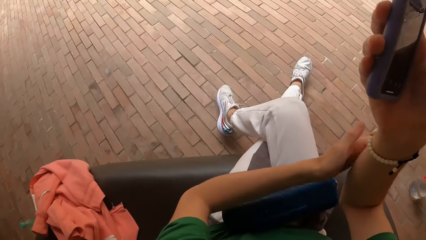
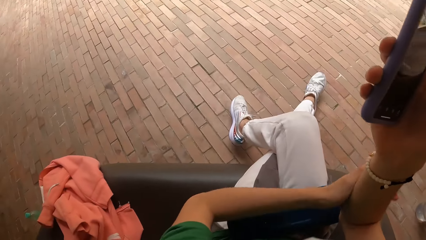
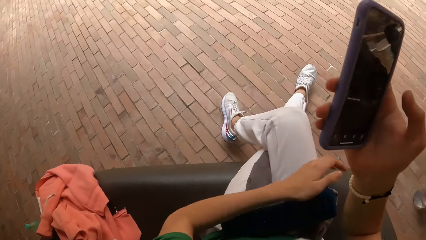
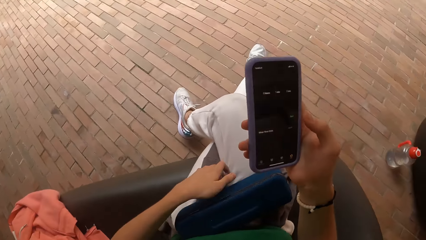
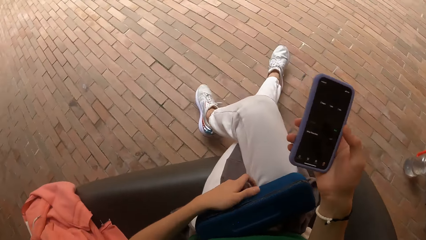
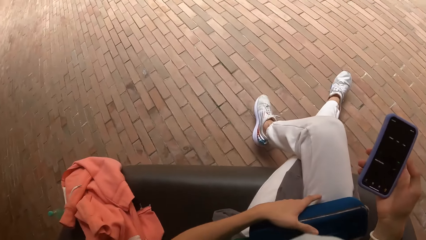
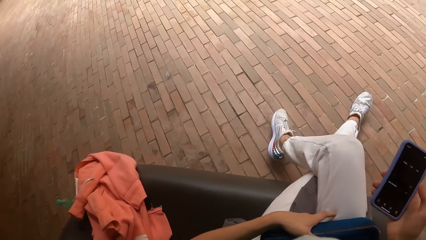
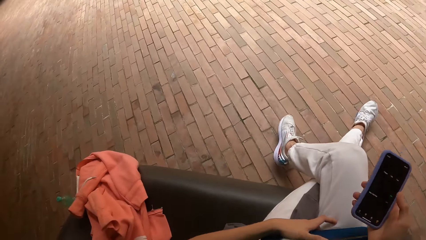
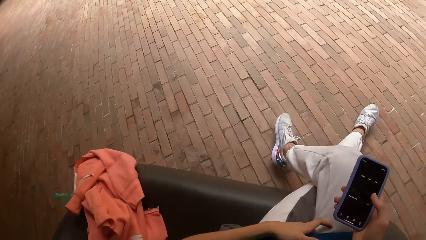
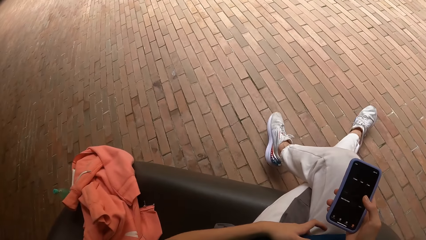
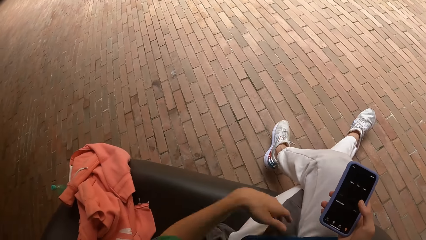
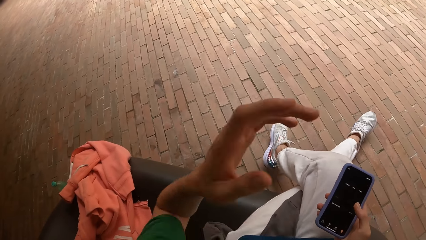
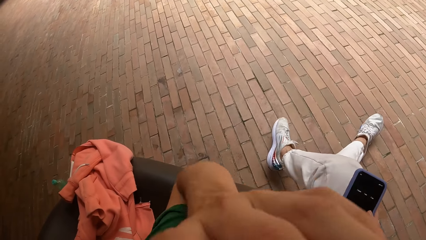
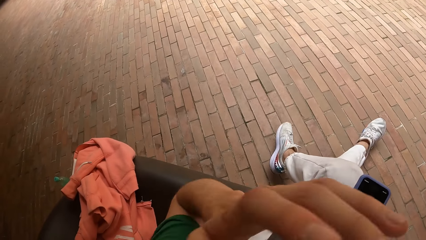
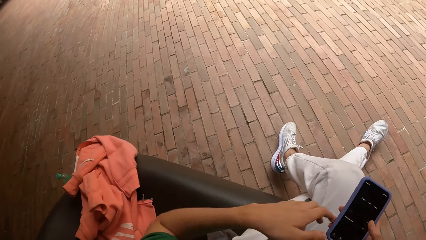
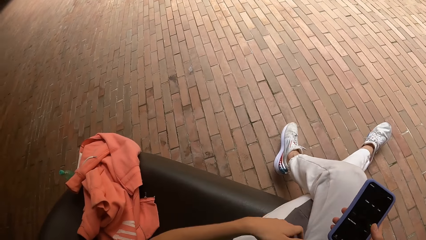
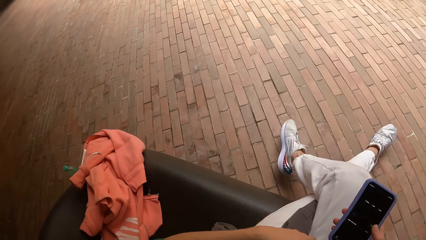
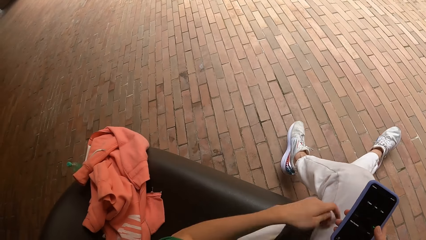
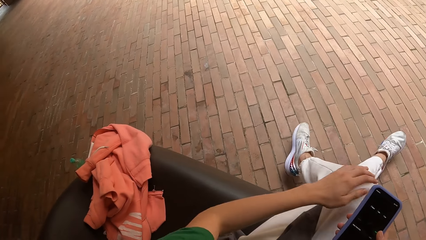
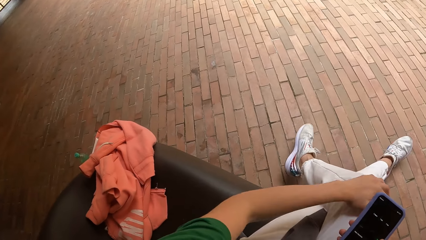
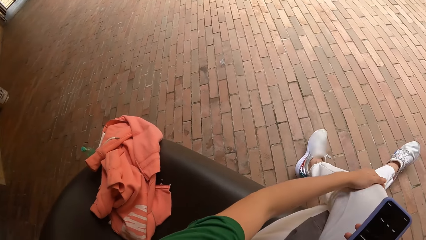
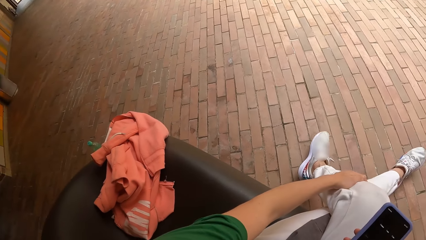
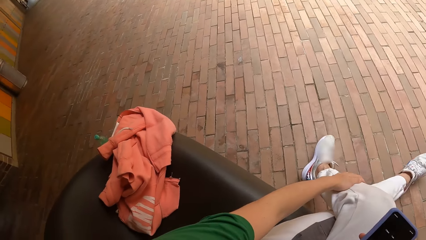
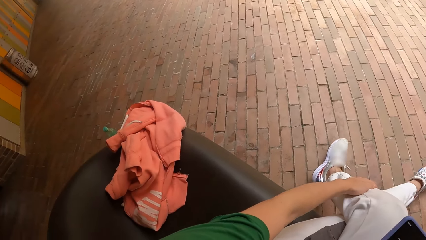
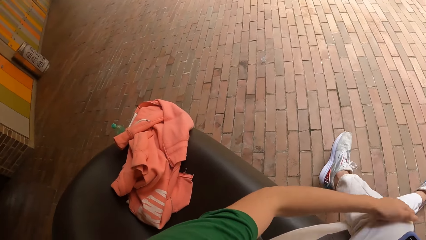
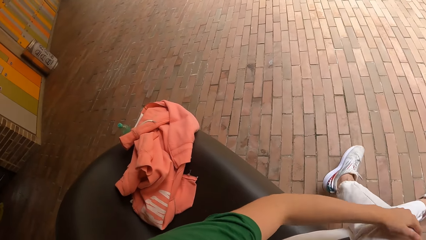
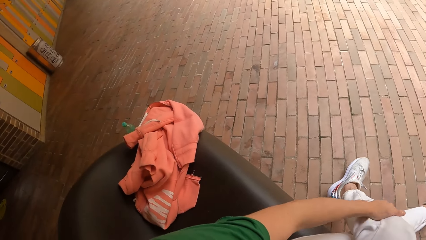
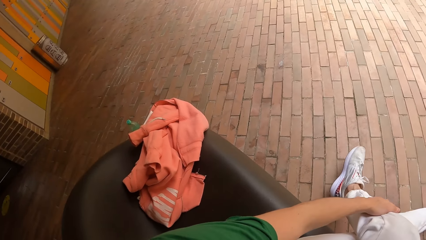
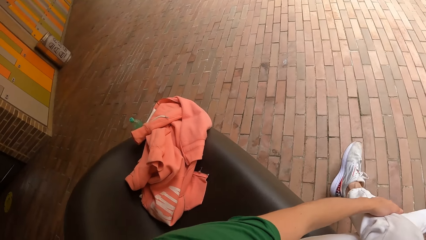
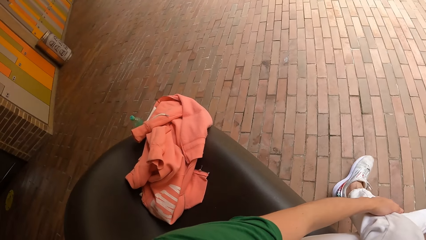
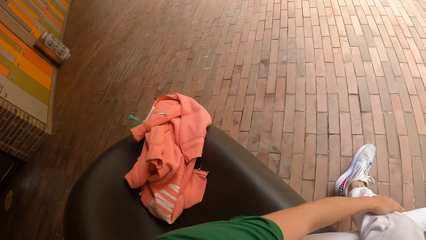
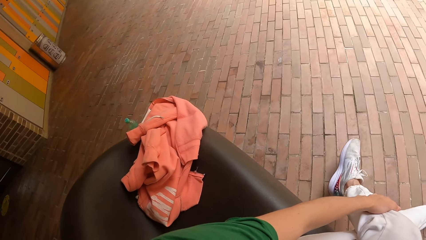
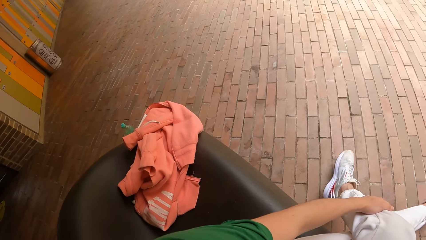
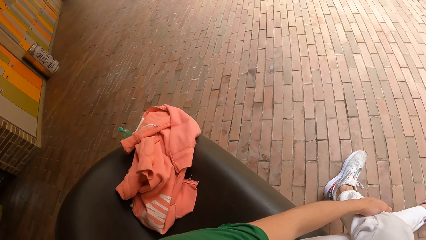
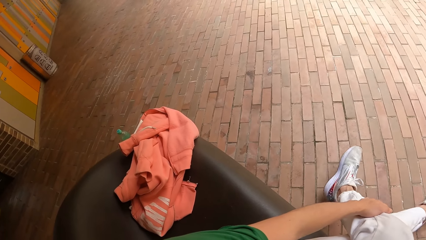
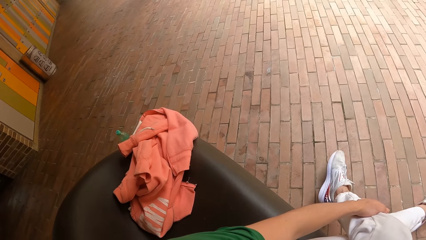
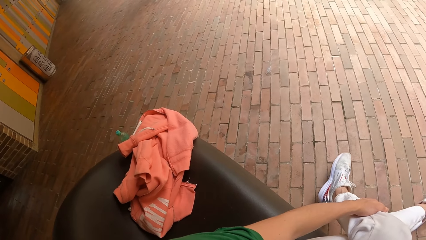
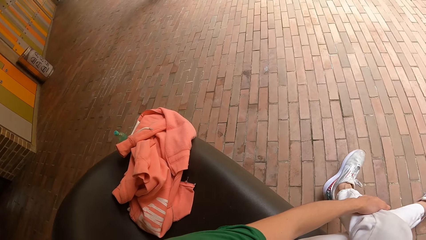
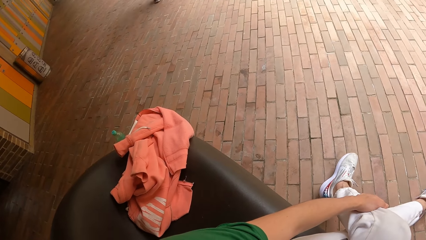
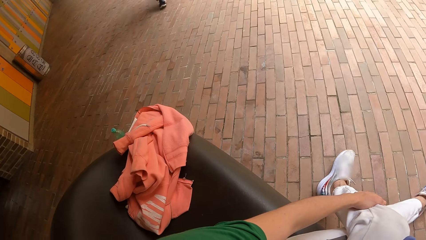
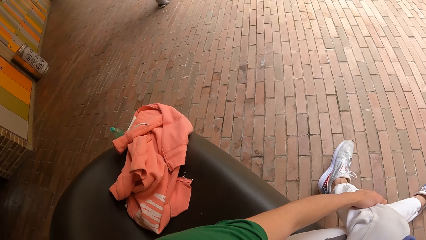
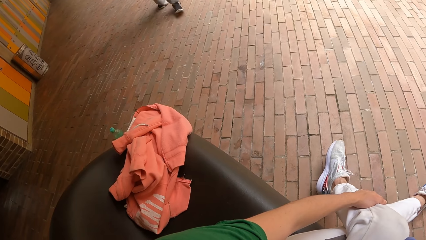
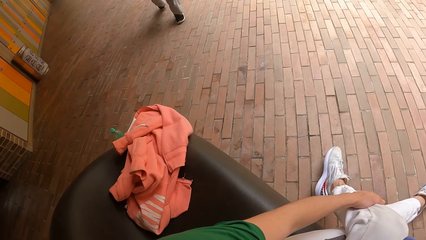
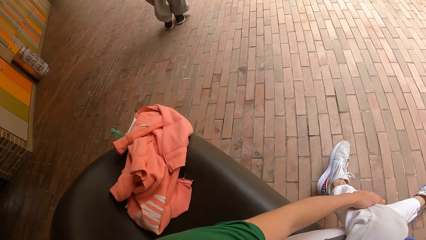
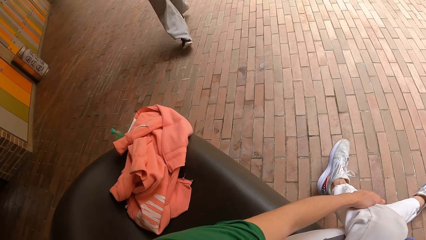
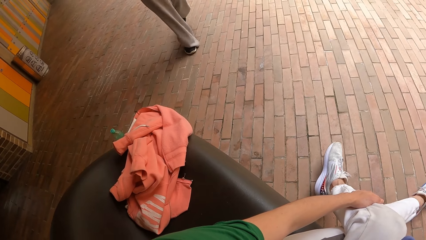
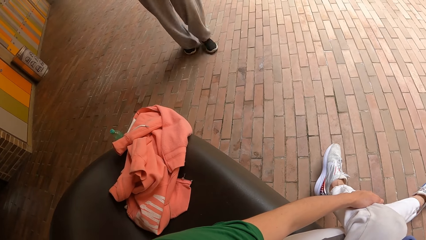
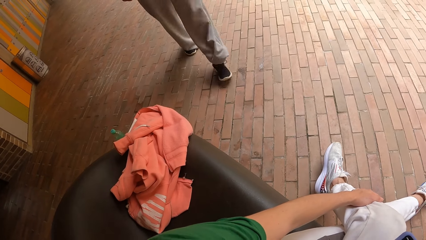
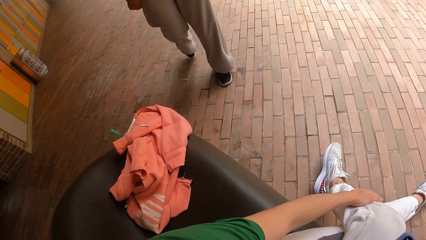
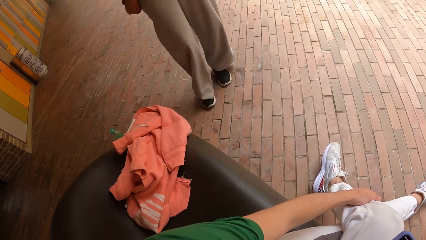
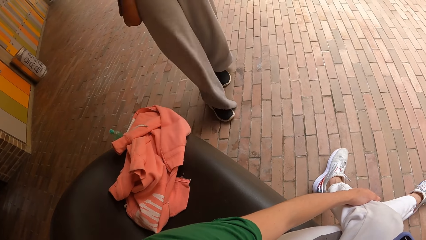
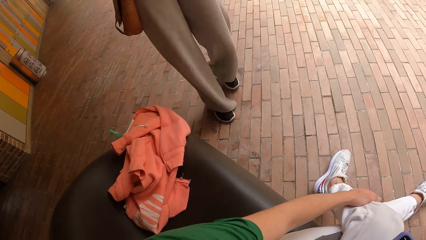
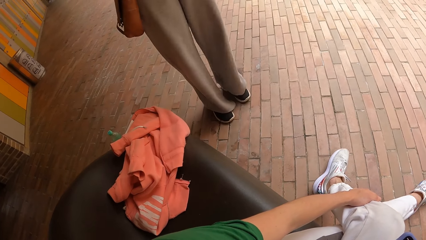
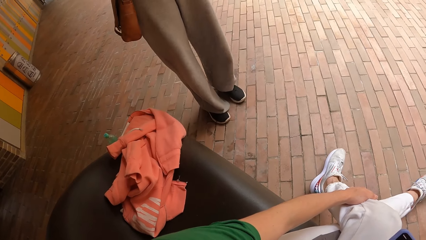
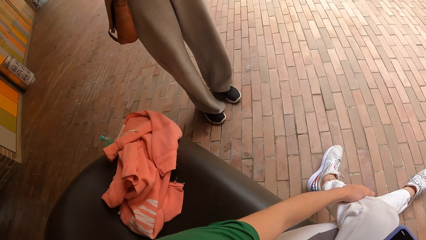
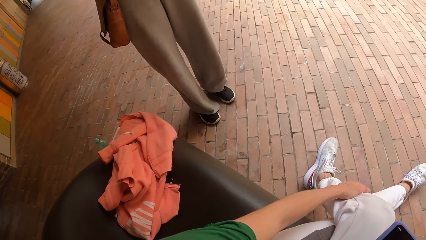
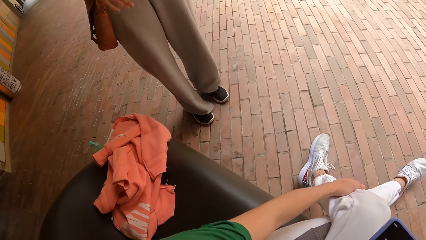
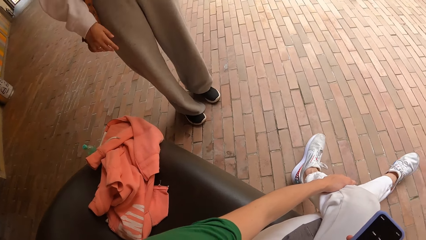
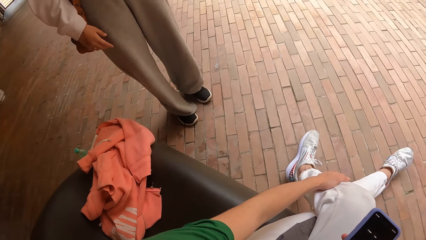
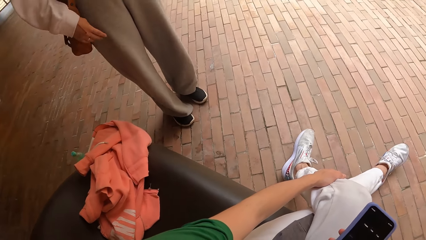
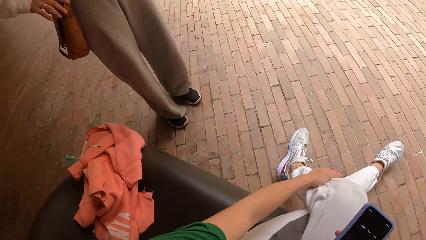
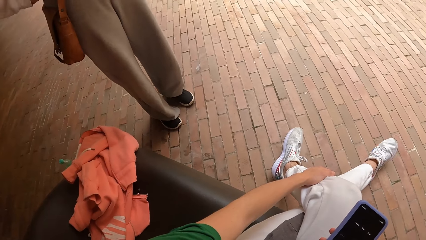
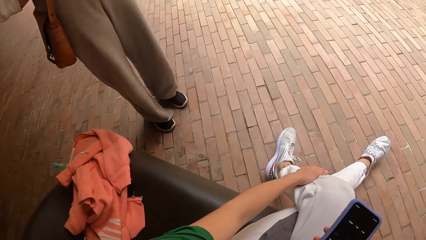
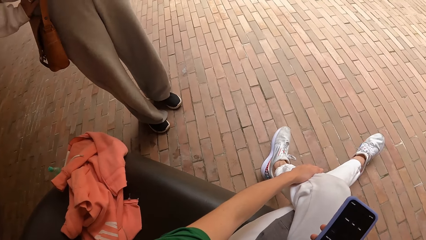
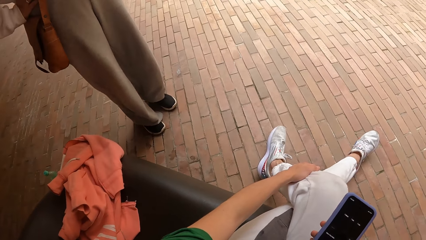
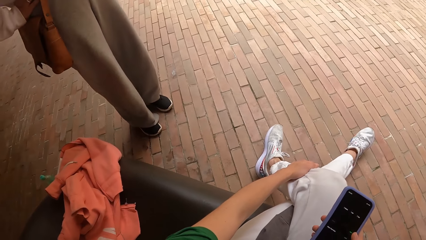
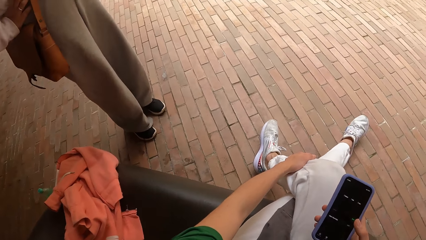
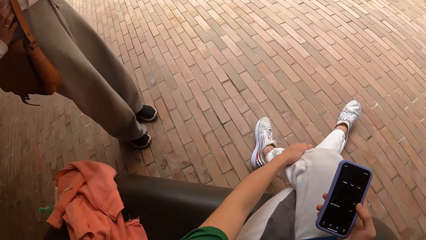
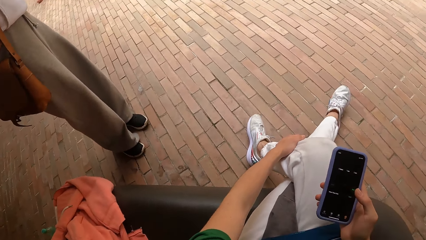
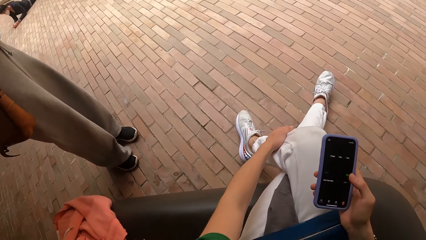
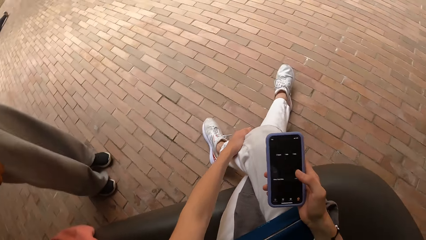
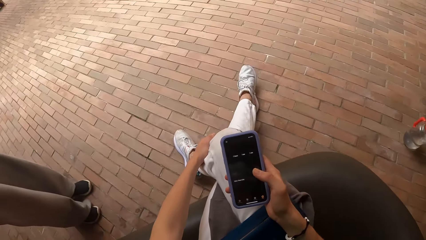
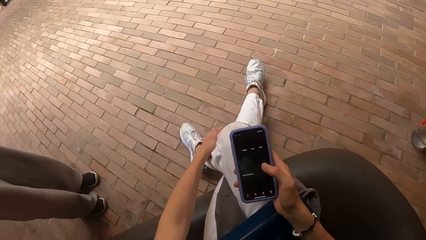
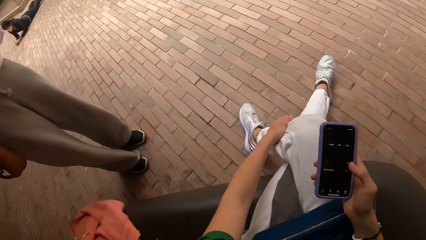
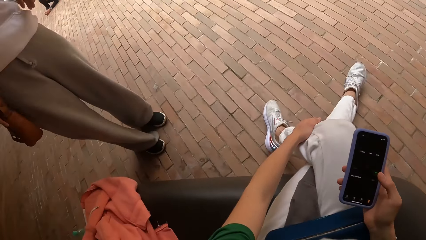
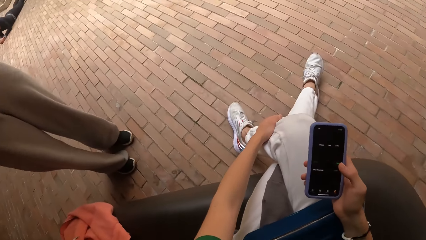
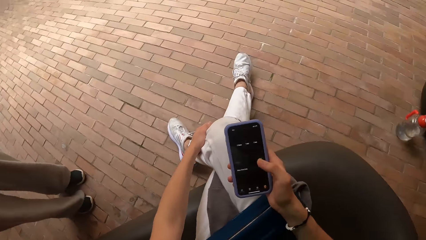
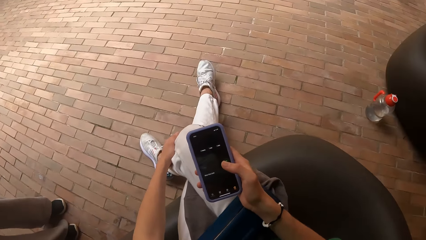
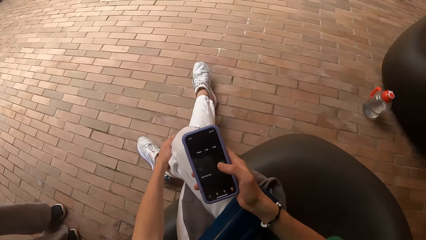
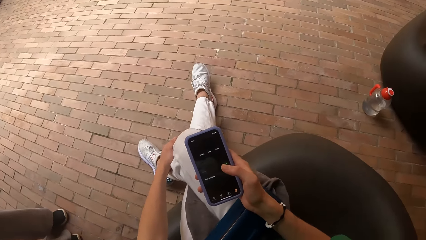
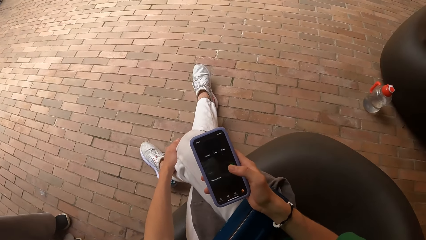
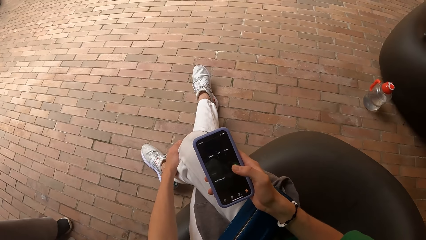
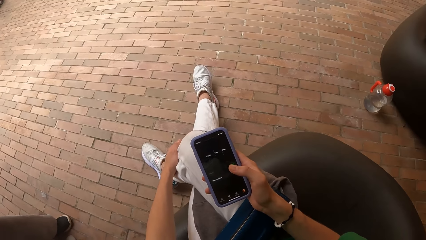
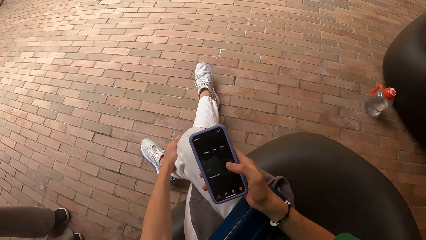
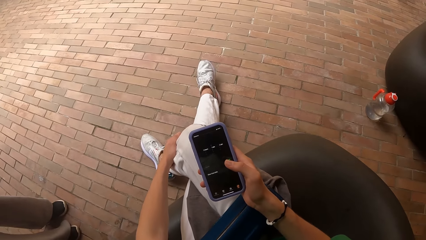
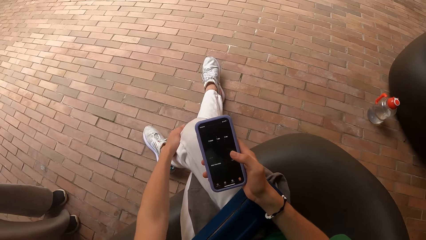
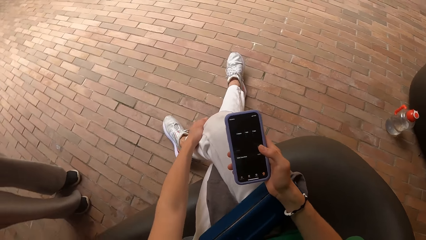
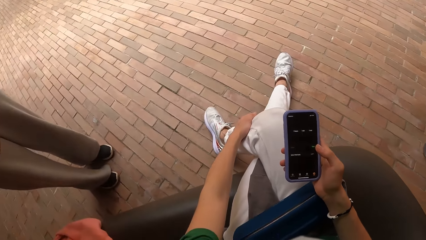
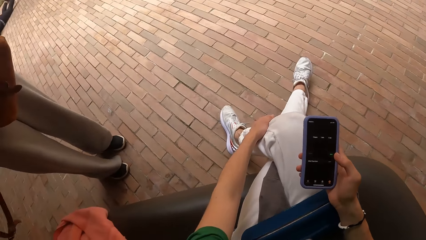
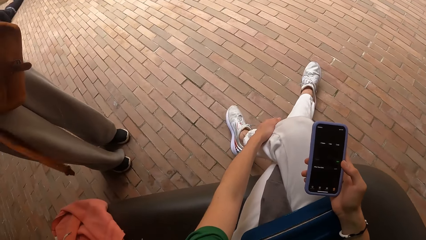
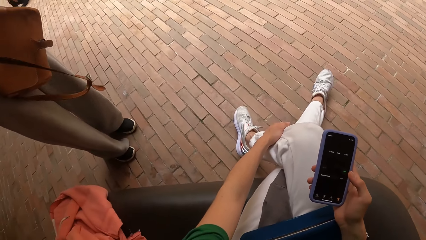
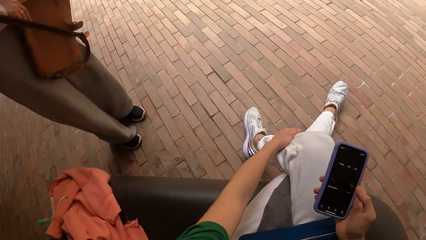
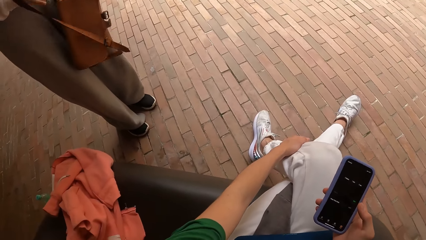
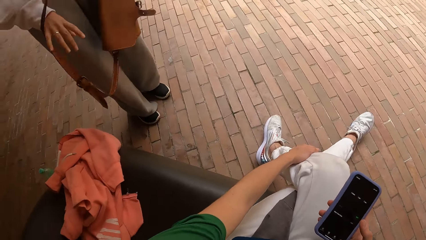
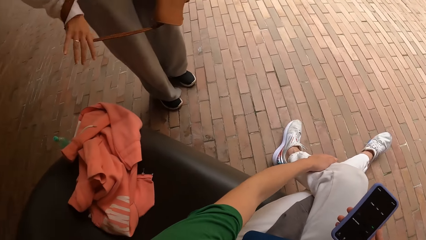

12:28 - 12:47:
The camera wearer raises her left hand to her head. She wipes the face. She scrubs the leg. She shakes the leg. A man talks to the camera wearer. The camera wearer looks around the room.
